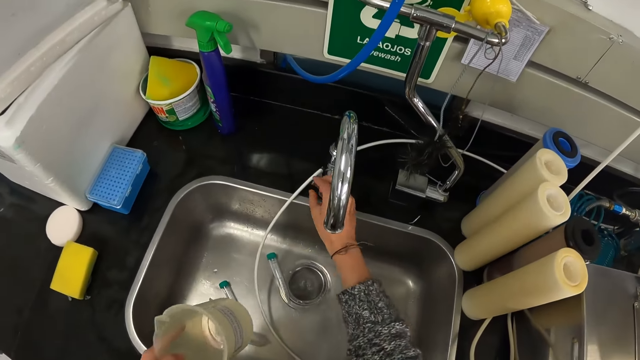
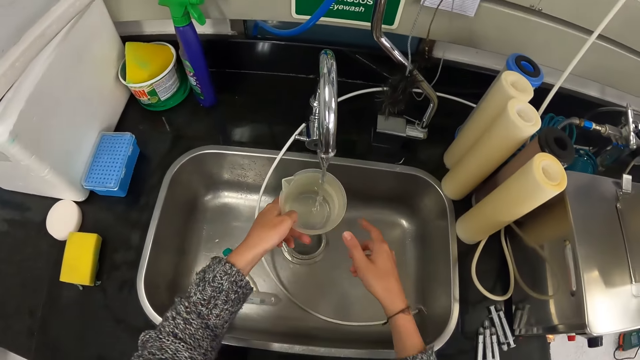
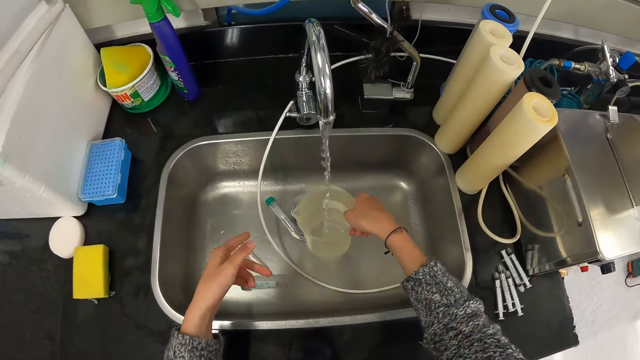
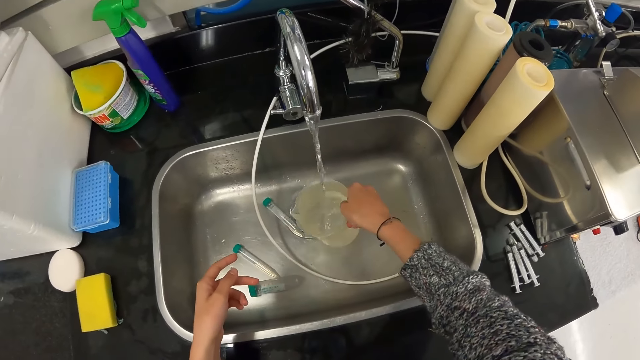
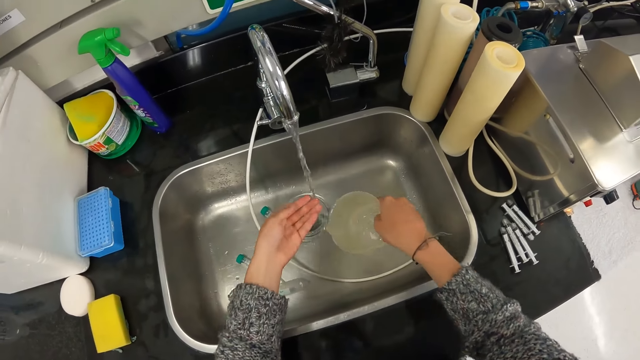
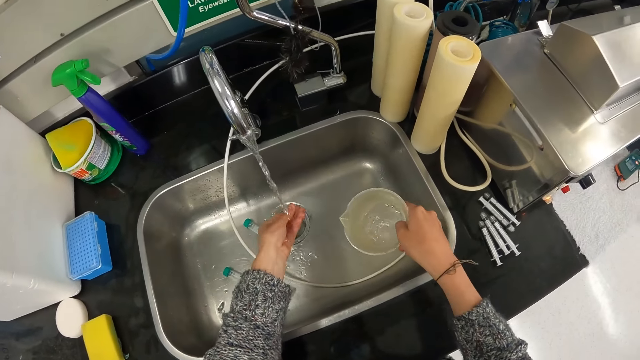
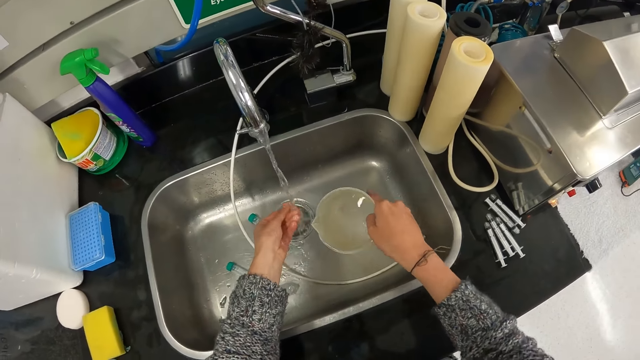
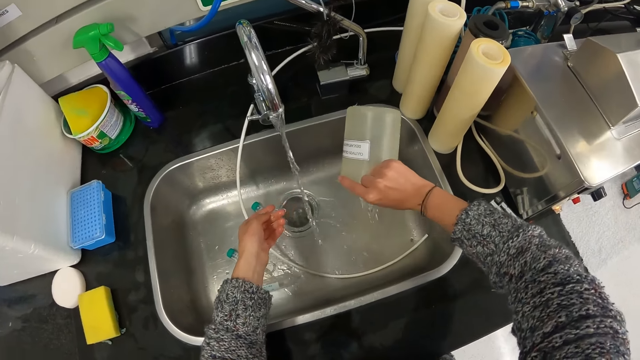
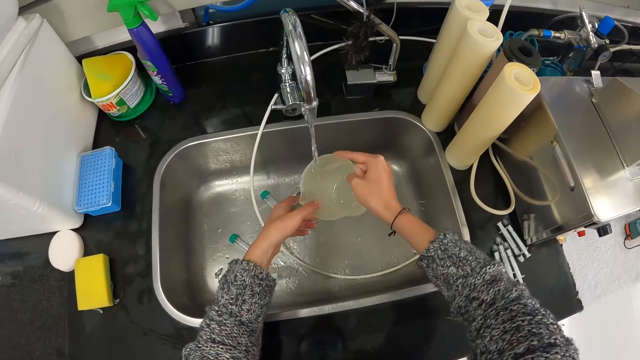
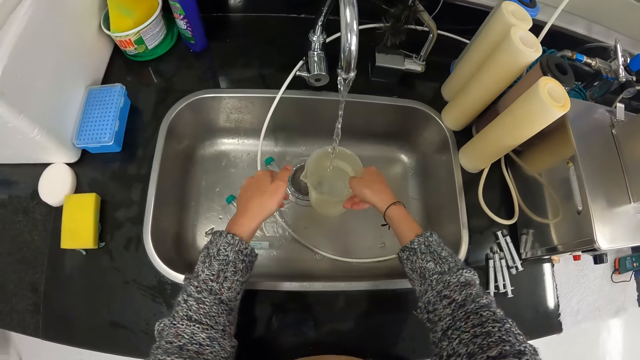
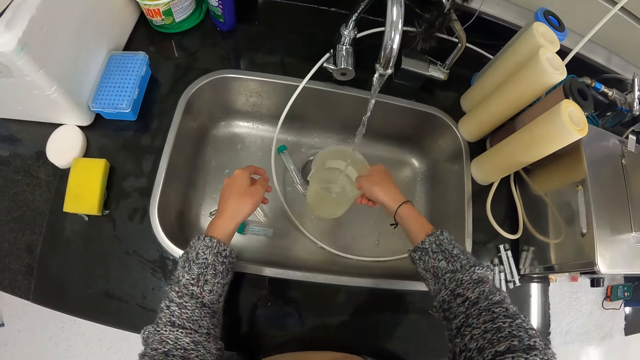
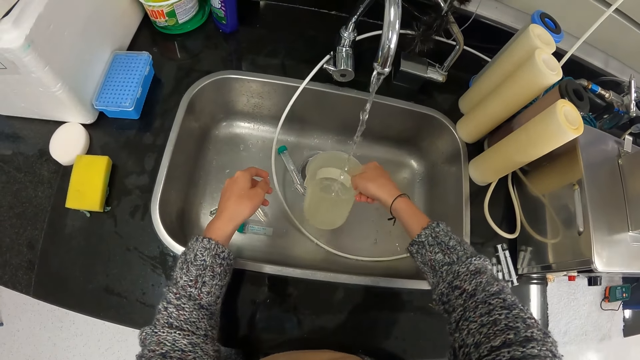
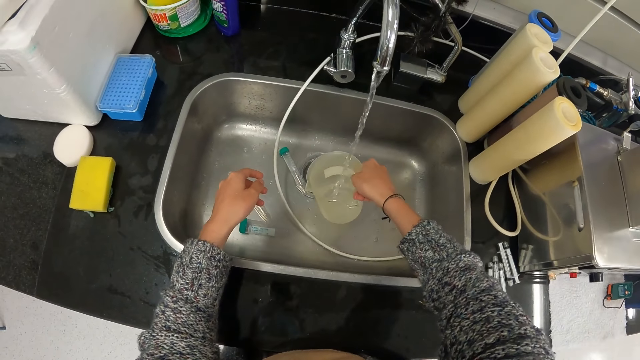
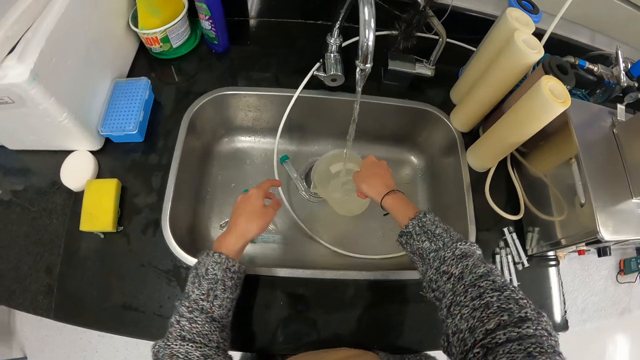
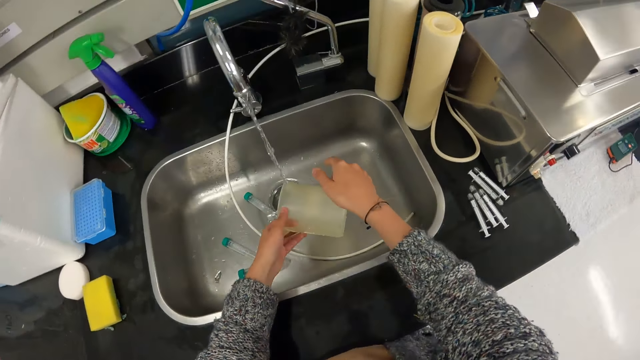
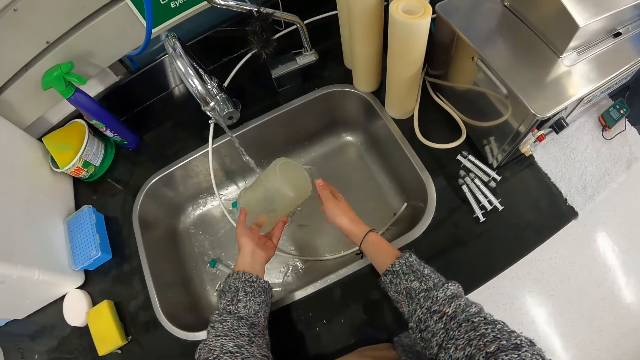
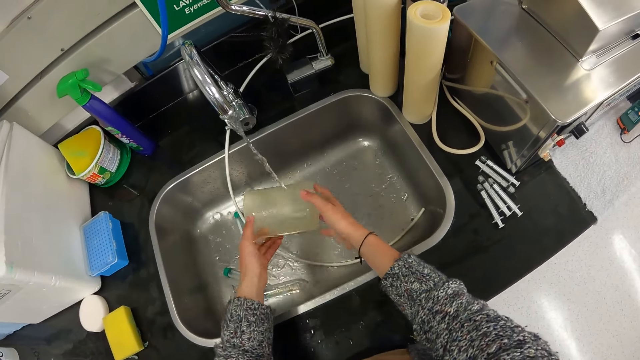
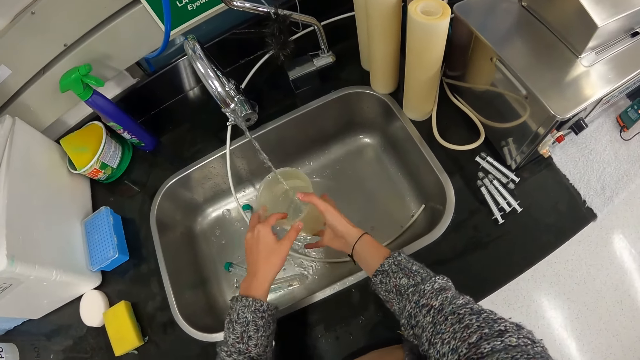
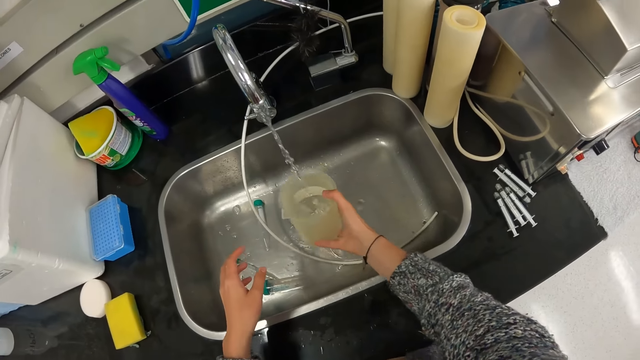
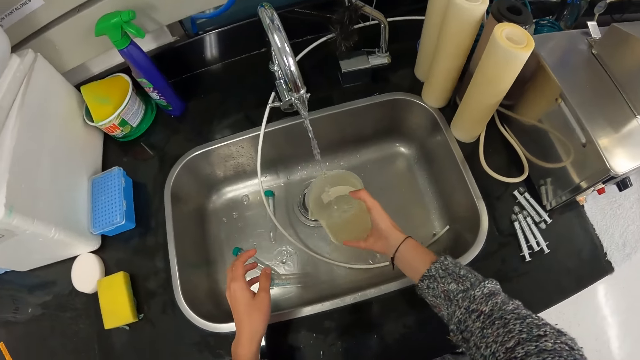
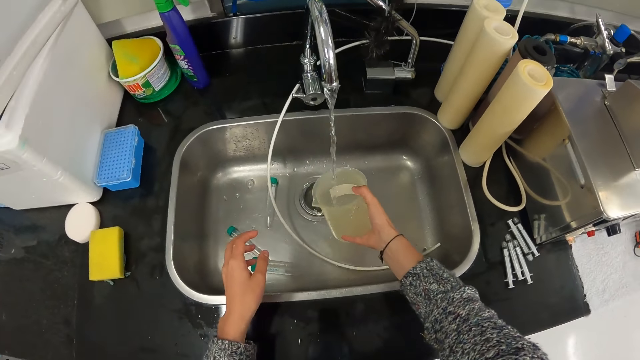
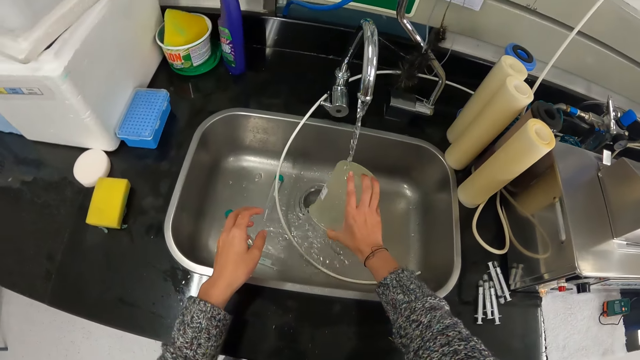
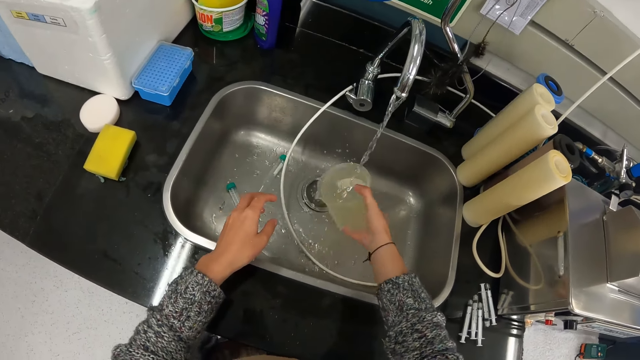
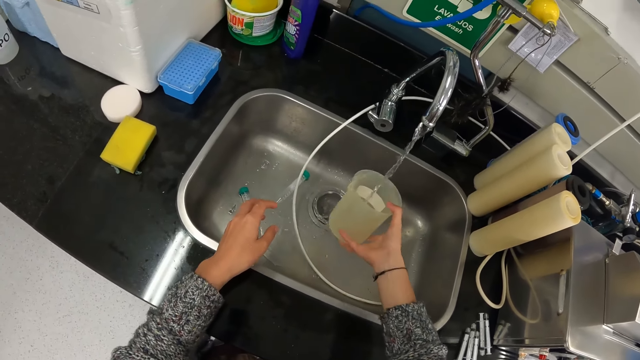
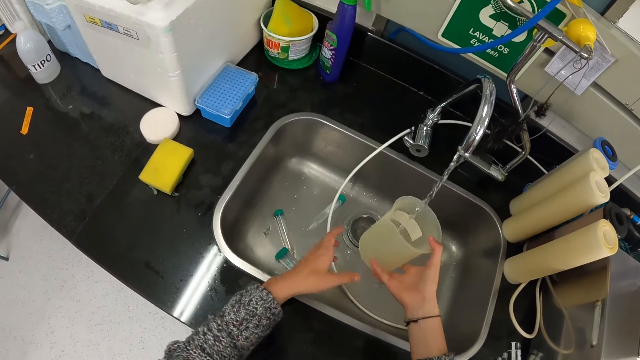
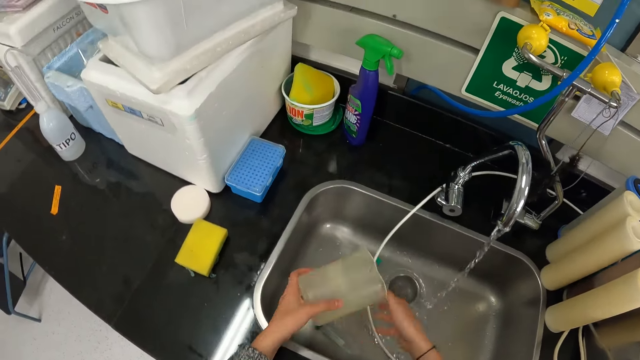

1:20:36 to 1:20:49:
The camera wearer opens the water tap. He puts the water in the liter cup or jug. He holds the jug with the other hand. He shakes the liter cup. He rinses the jug. He washes his left hand. He pours the water in the sink. He puts the water in the liter cup. He rinses the jug. He shakes the liter cup. He holds the jug with the other hand. He pours the water in the sink. He puts the water in the liter cup. He shakes the liter cup. He rinses the jug. He pours the water in the sink. He puts the water in the liter cup. He holds the jug with the other hand.

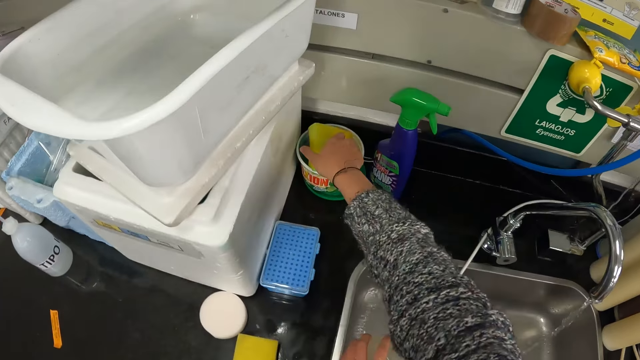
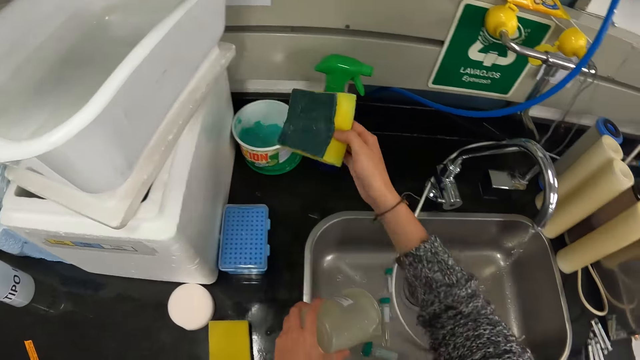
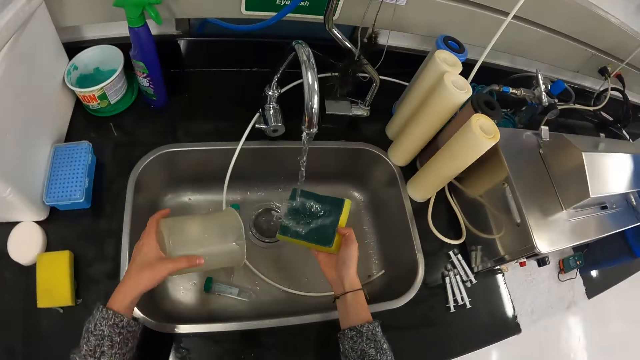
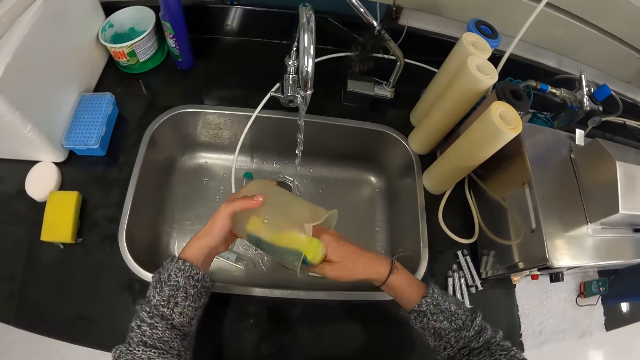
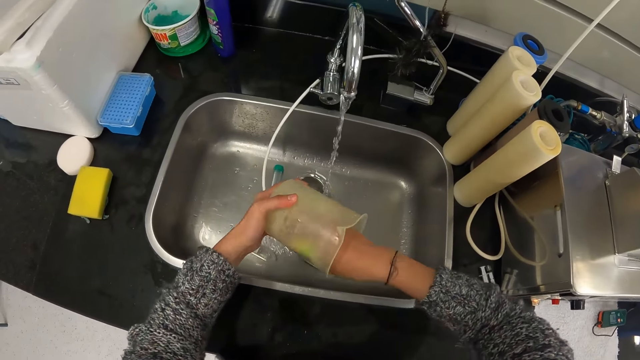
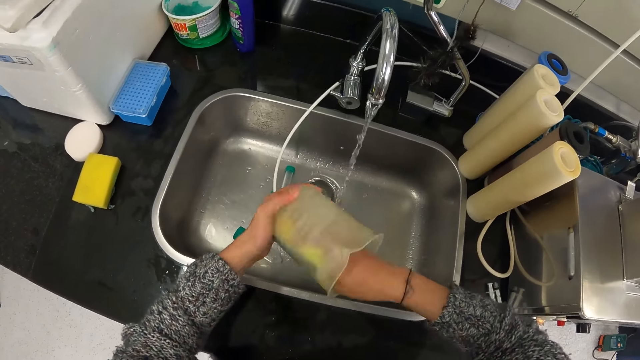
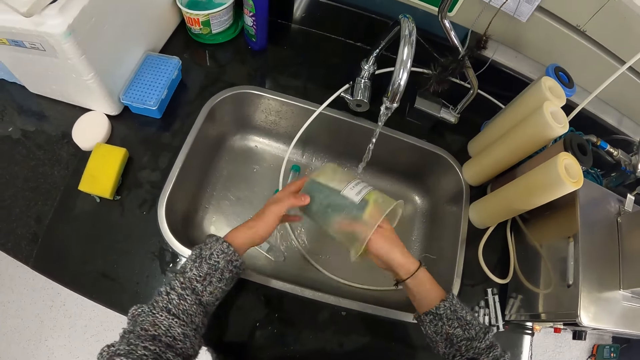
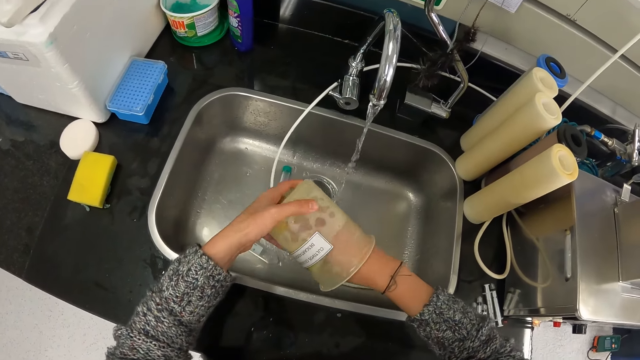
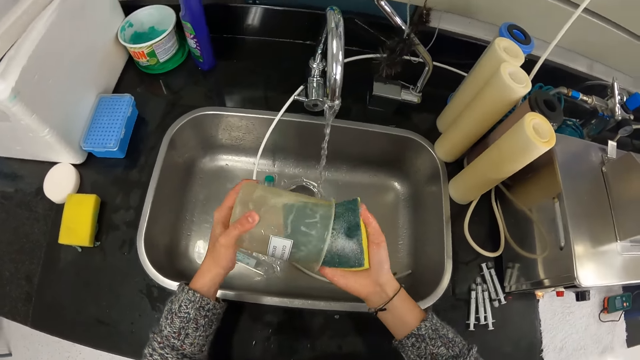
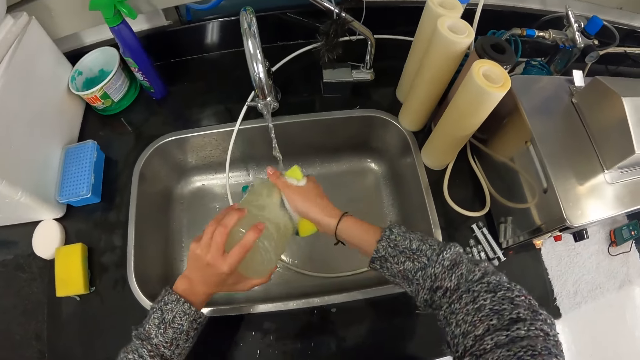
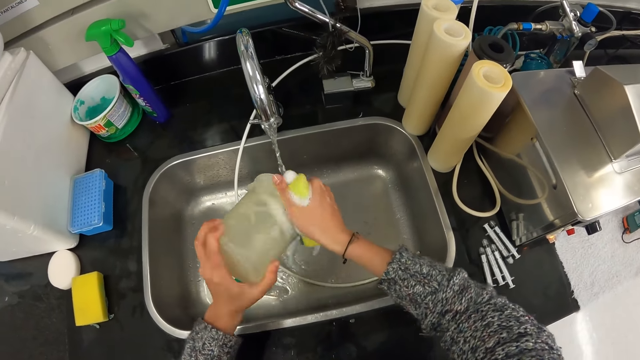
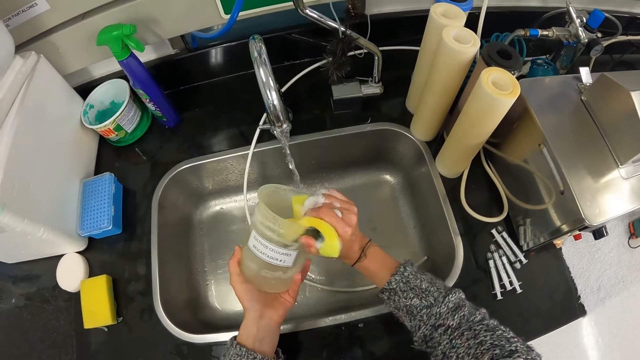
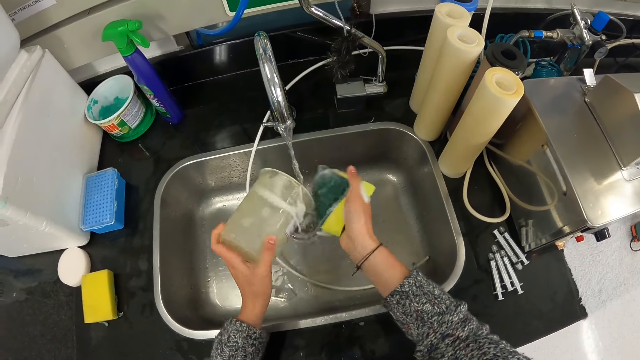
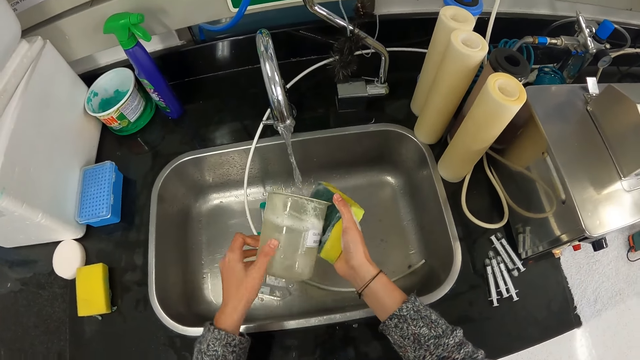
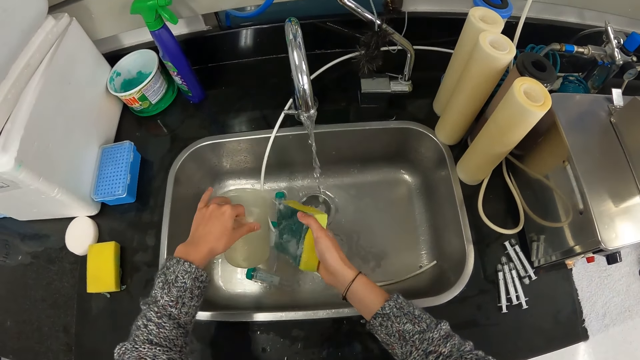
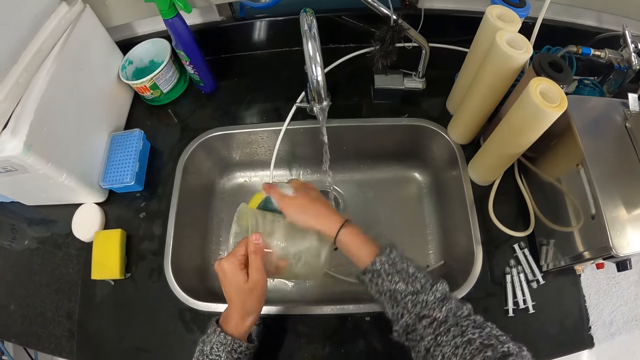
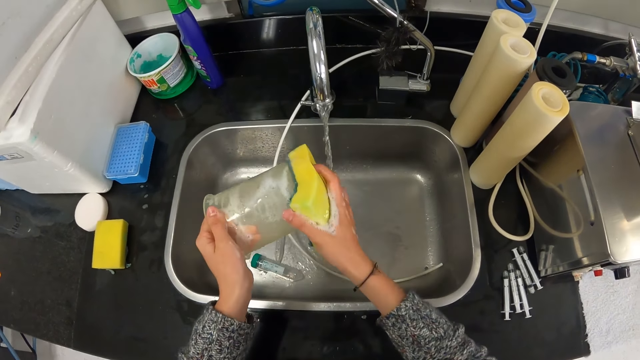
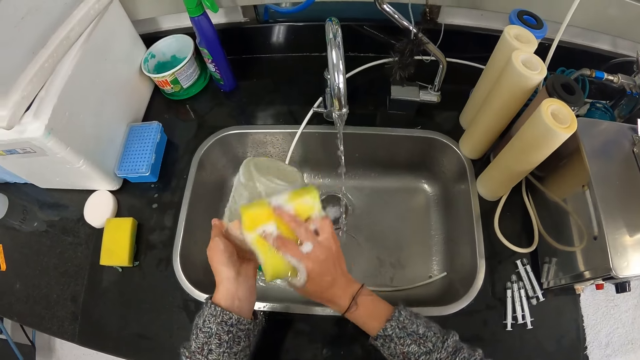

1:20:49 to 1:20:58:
The camera wearer pours the water. They pick up the sponge with the right hand. They scrub the liter cup with the sponge.
